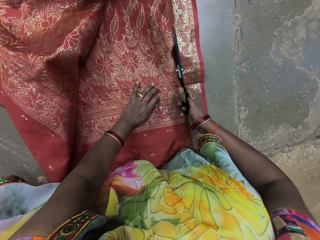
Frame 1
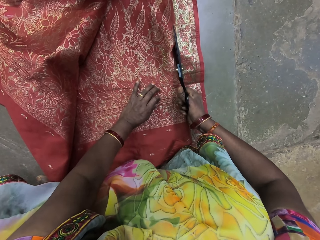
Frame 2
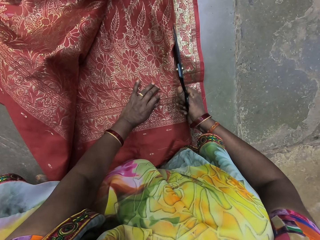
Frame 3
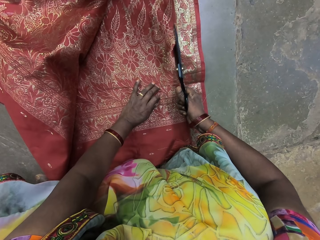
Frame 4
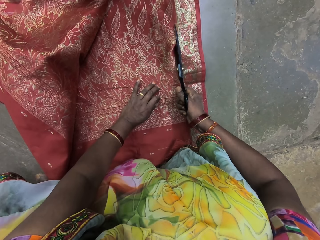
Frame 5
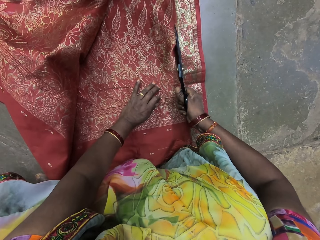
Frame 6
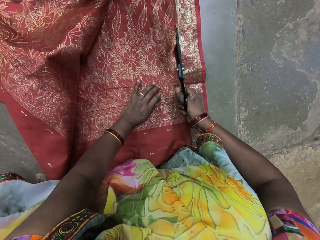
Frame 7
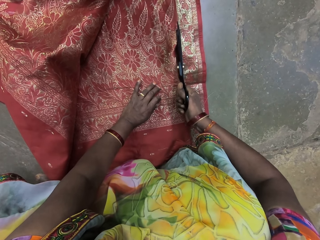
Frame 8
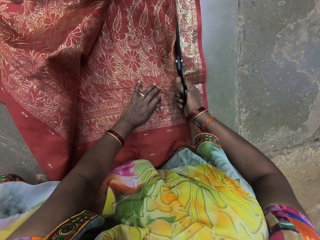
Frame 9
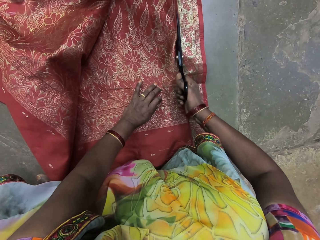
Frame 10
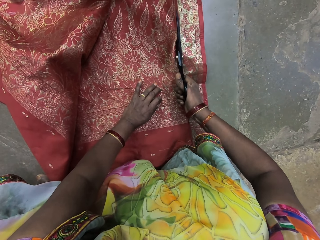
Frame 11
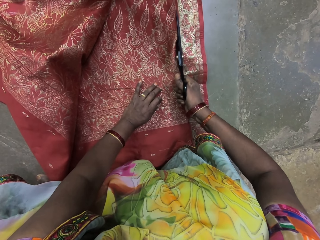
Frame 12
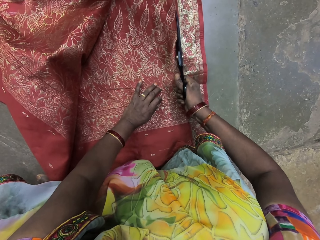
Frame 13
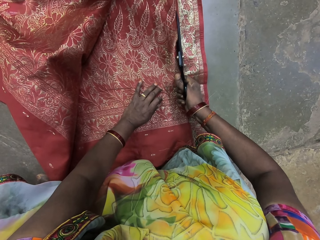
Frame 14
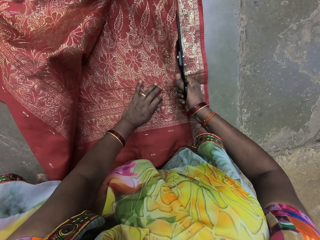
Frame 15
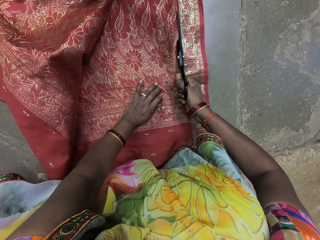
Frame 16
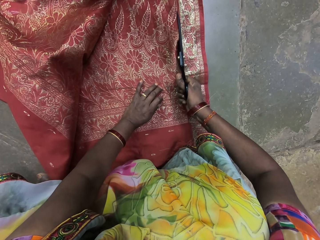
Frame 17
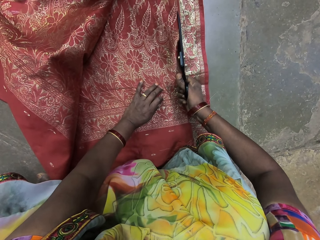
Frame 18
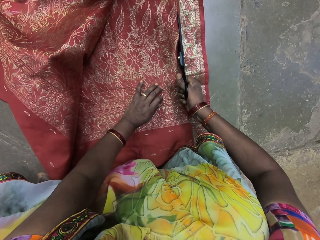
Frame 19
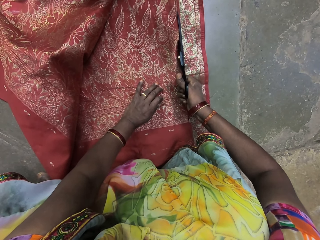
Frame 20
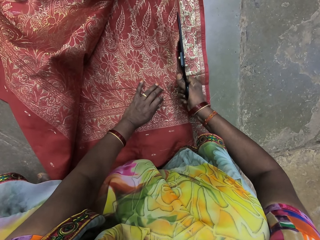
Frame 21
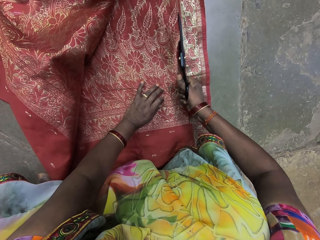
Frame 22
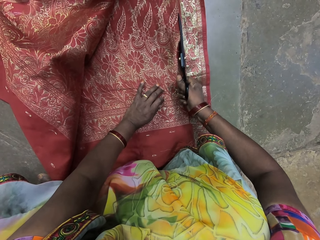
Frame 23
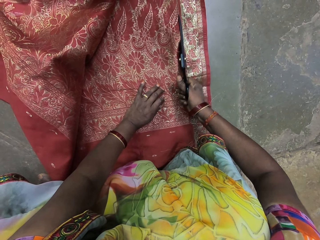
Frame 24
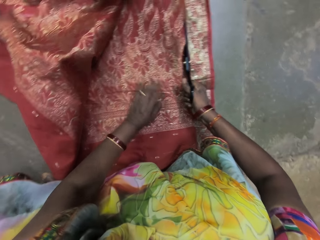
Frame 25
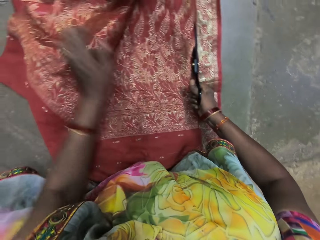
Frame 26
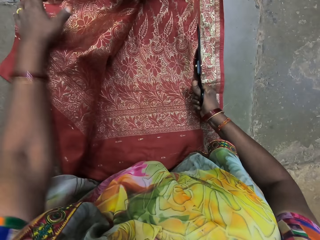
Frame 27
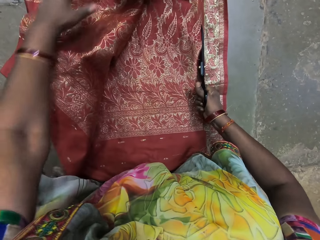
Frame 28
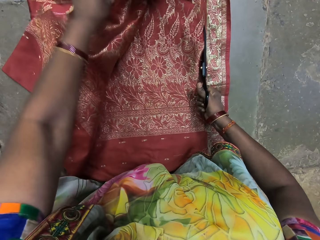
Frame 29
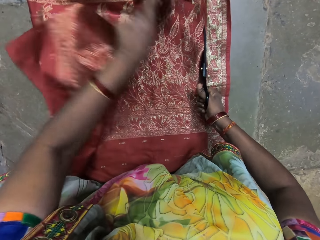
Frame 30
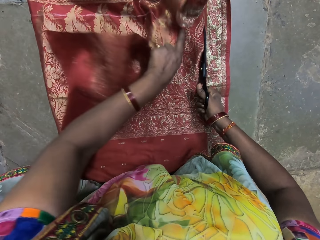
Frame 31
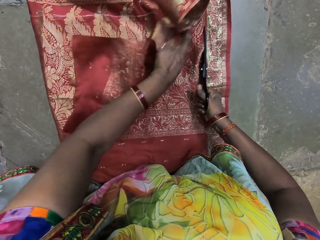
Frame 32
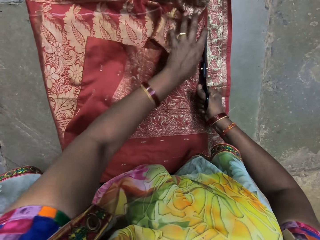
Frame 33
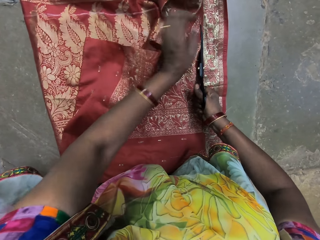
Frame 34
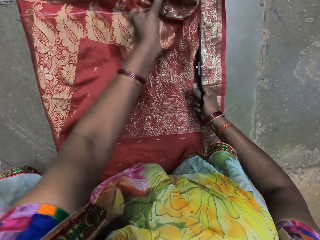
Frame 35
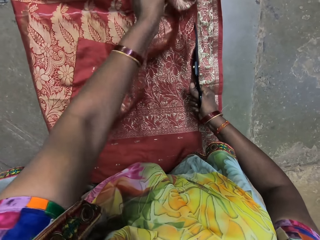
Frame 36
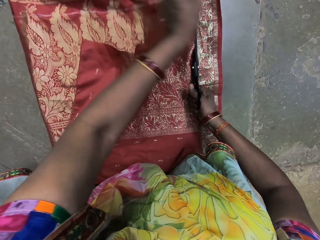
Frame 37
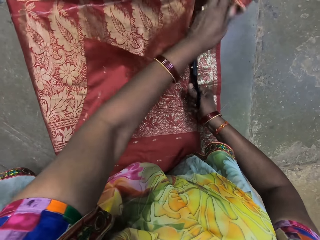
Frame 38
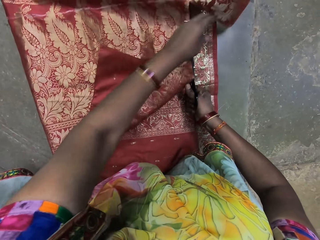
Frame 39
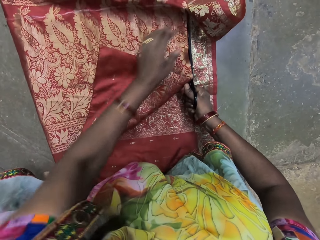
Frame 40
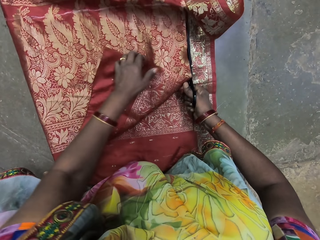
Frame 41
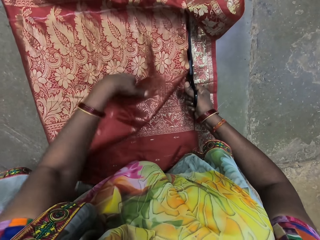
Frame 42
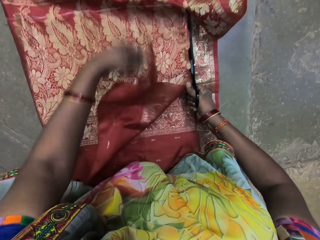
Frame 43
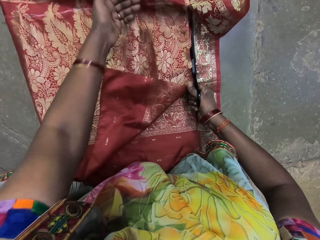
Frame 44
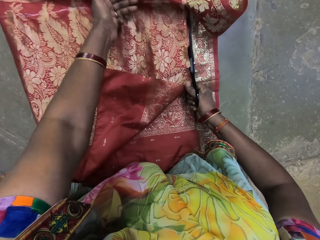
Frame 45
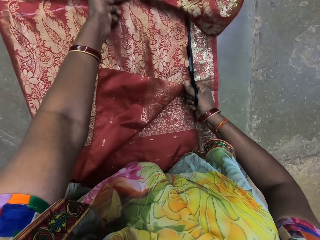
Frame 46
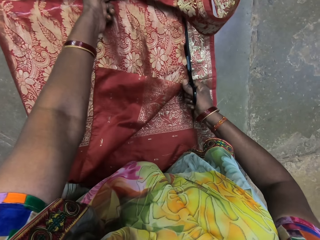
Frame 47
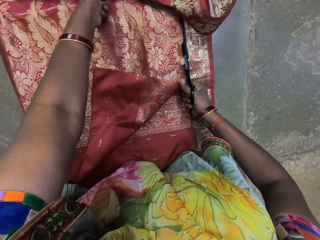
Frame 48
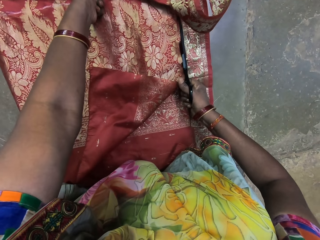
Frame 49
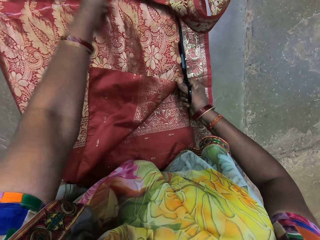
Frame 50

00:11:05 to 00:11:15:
The camera wearer cuts the cloth on the floor with the pair of scissors in her right hand. She turns the cloth with her left hand. She adjusts the cloth with her left hand.

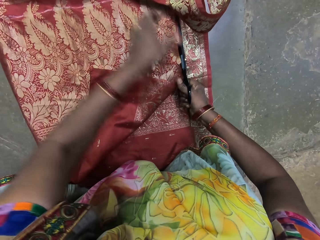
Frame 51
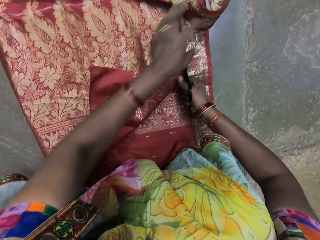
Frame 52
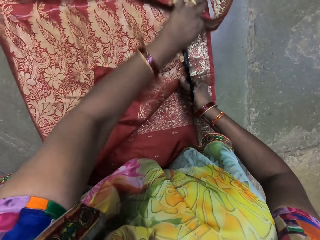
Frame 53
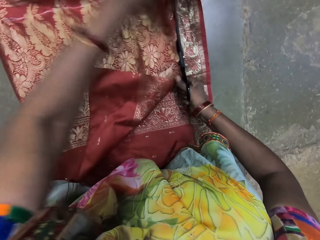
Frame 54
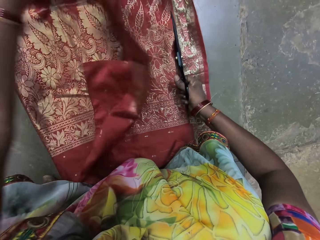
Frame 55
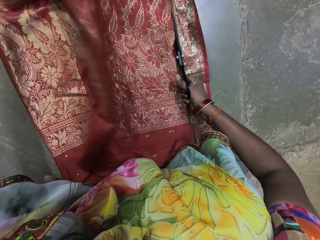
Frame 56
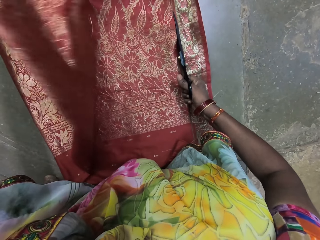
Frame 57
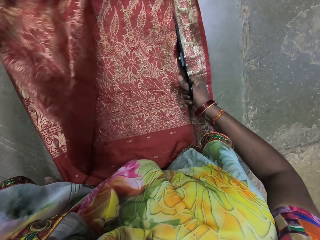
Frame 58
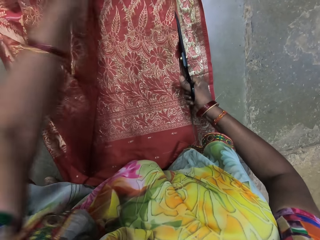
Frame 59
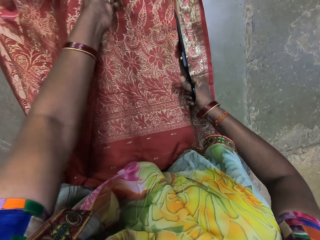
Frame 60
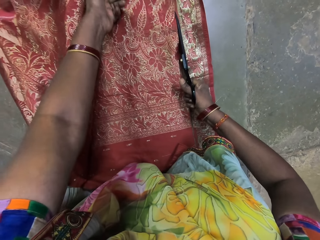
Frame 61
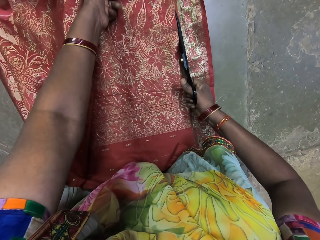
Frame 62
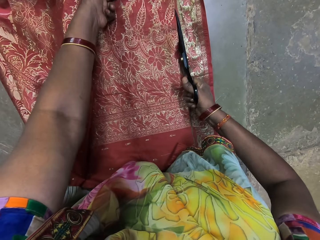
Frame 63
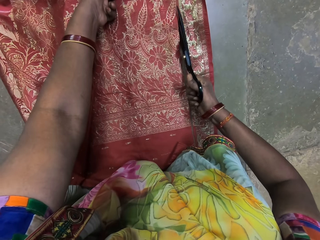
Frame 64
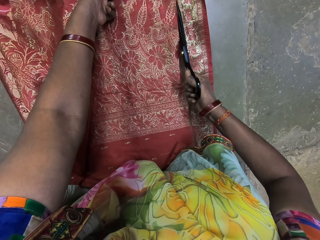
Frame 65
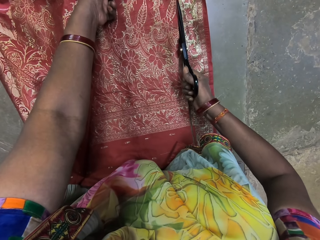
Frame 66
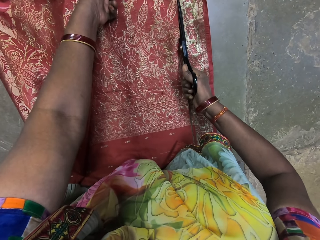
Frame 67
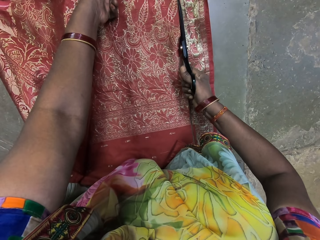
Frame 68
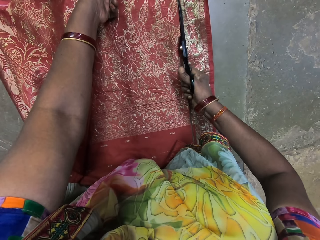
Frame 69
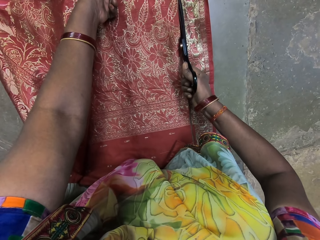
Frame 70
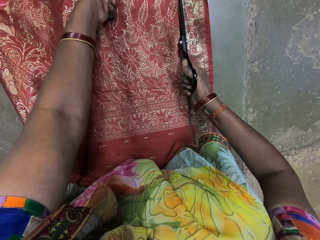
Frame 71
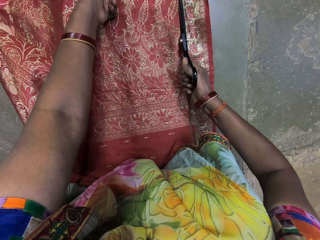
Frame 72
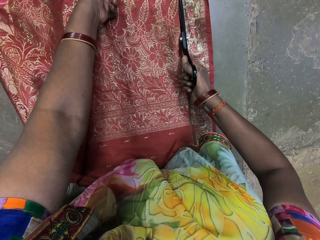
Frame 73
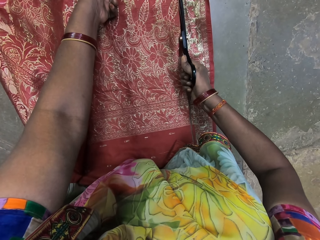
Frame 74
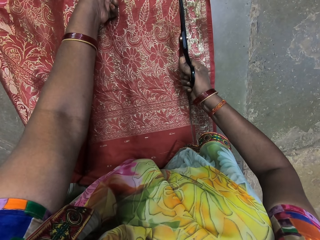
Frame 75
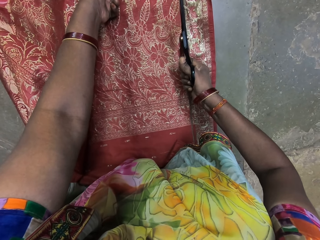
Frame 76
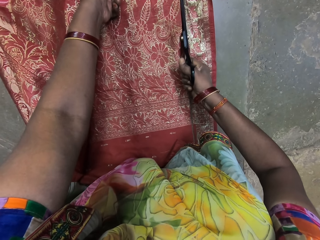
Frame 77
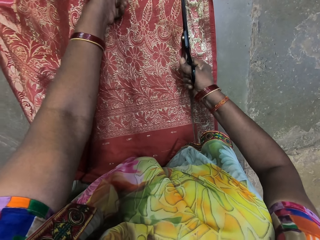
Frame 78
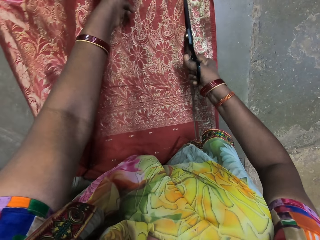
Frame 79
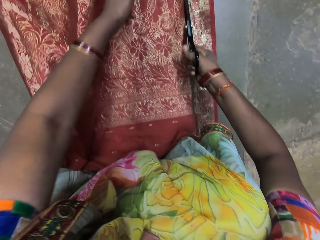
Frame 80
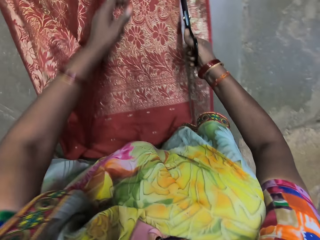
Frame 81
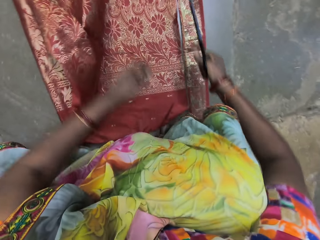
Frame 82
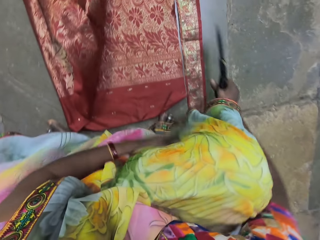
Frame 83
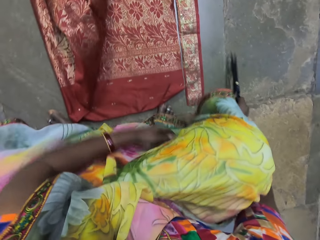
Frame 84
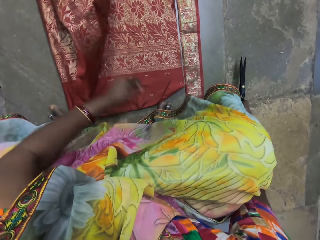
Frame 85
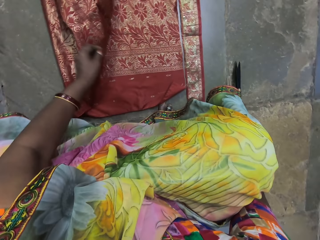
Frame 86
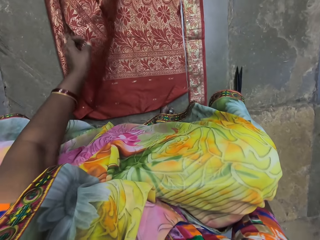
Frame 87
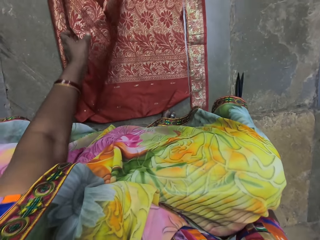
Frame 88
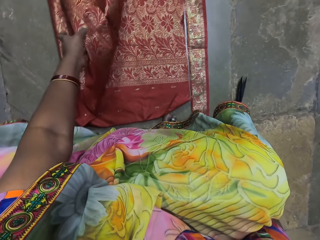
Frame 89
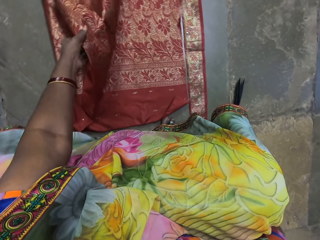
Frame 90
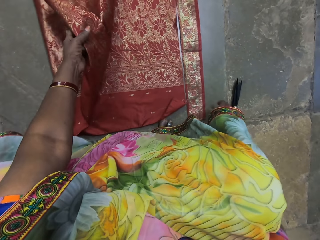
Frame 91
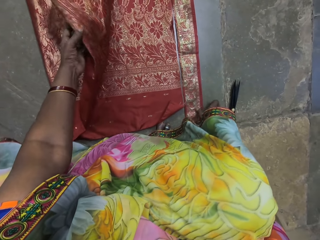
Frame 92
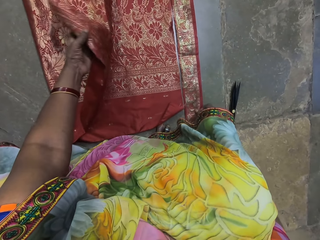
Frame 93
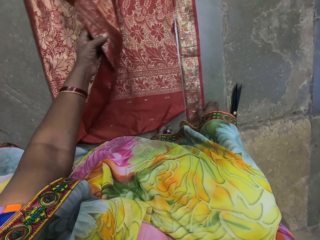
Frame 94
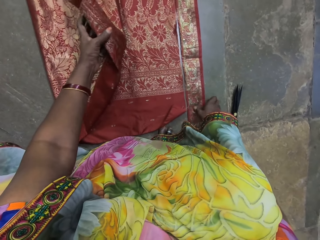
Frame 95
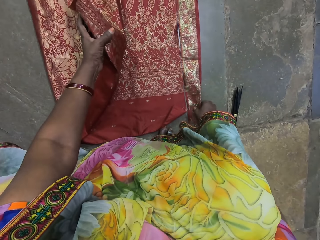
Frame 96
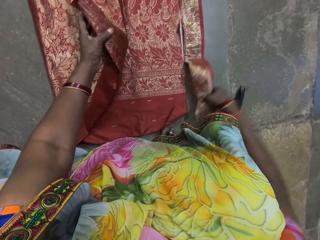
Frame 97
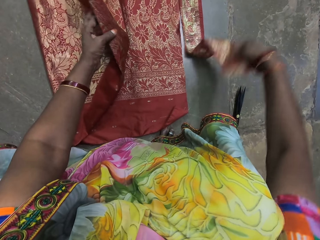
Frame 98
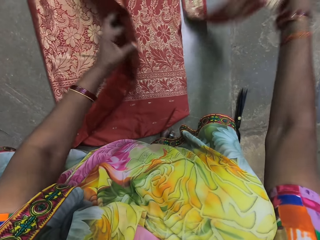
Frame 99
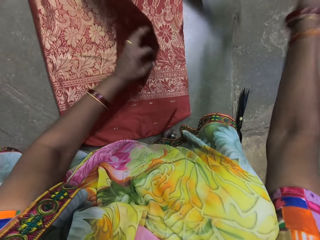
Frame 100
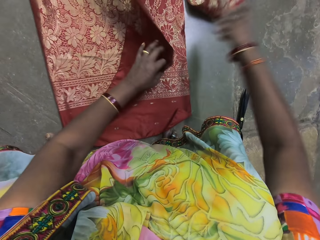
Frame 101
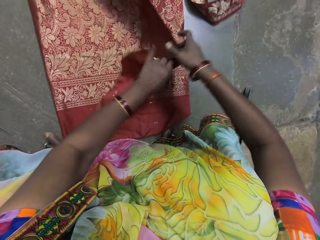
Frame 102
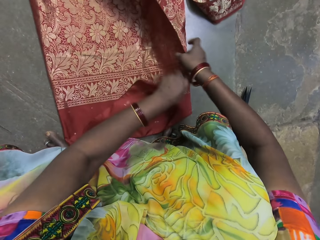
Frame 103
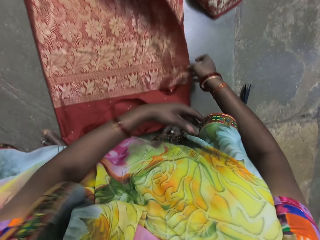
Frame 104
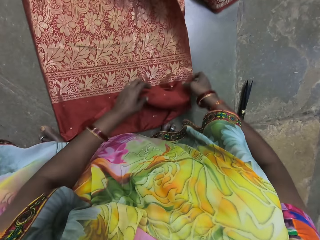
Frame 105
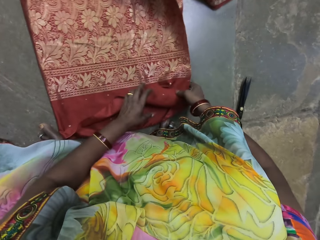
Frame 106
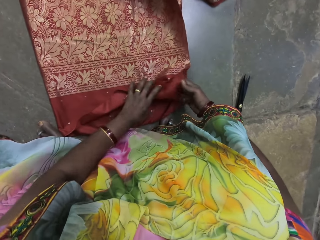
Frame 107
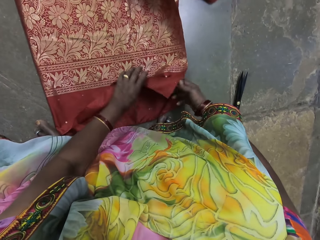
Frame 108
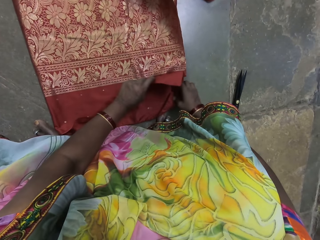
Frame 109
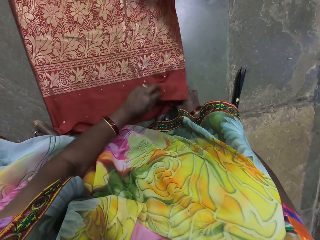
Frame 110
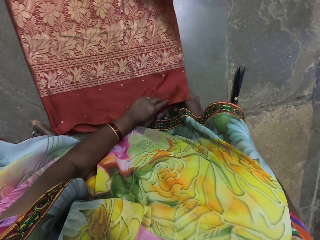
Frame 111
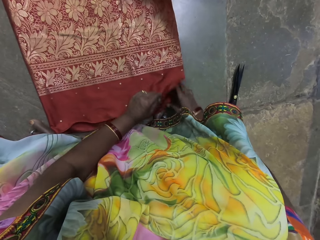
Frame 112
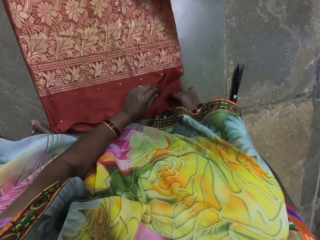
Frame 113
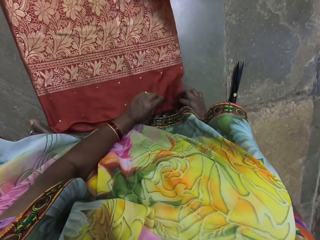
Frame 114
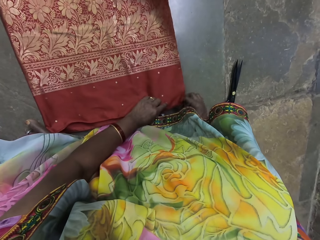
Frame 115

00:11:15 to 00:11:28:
The camera wearer turns the cloth with her left hand. She places her left hand on the cloth on the floor. She cuts the cloth on the floor with the pair of scissors in her right hand. She removes the pair of scissors from the cloth with her right hand. She places the pair of scissors on the floor with her right hand. She adjusts the cloth on the floor with her left hand. She lifts the piece of cloth from the floor with her right hand. She moves the piece of cloth on the floor with her right hand. She places the piece of cloth on the floor with her right hand. She places her right hand on the cloth in her left hand. She places the cloth on the floor with her left hand. She adjusts the cloth on the floor with both hands.
